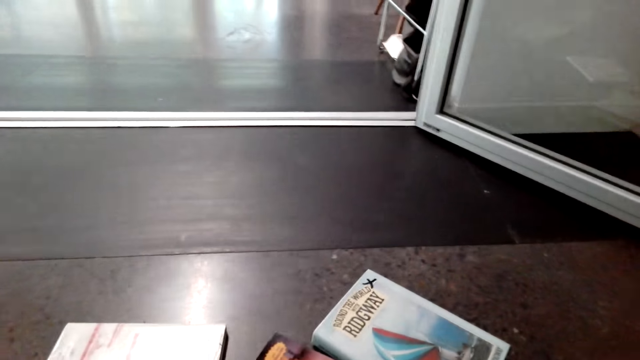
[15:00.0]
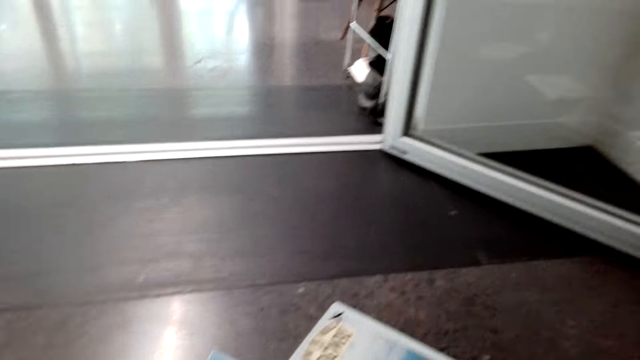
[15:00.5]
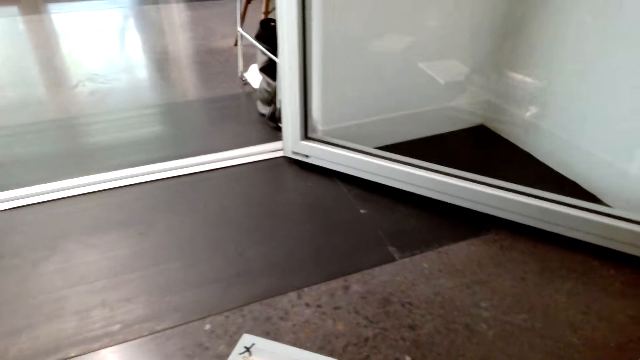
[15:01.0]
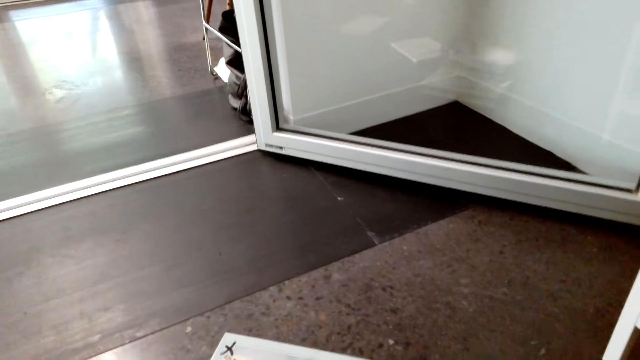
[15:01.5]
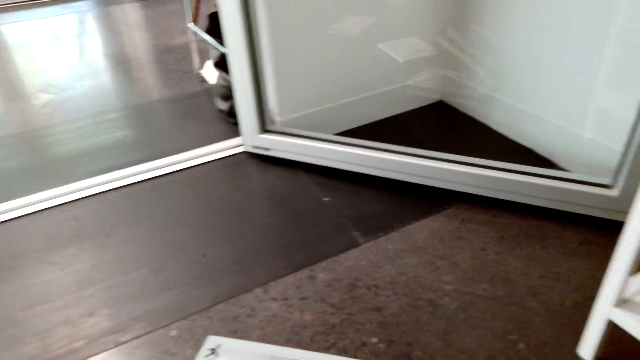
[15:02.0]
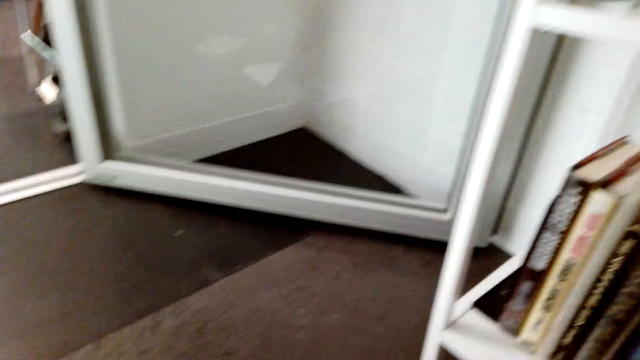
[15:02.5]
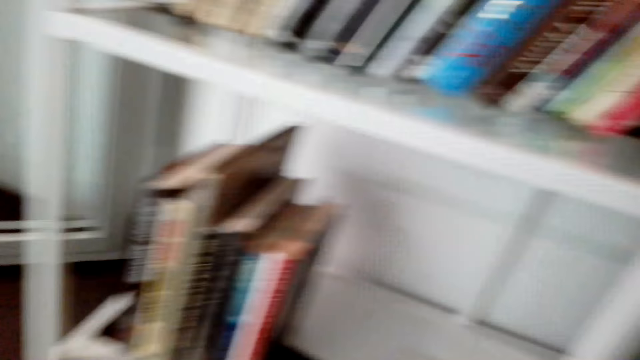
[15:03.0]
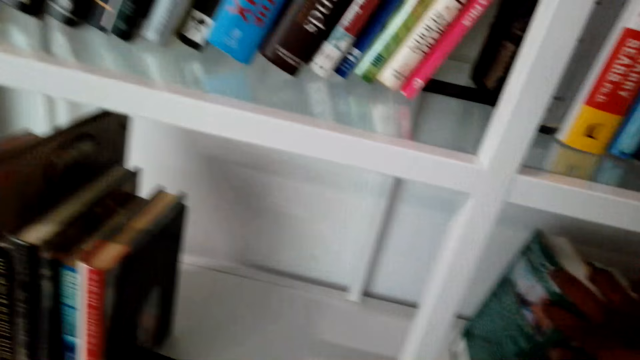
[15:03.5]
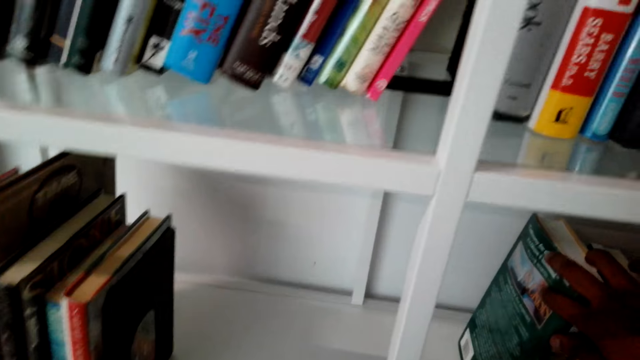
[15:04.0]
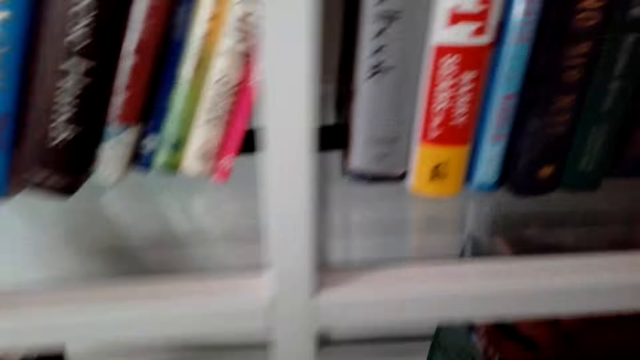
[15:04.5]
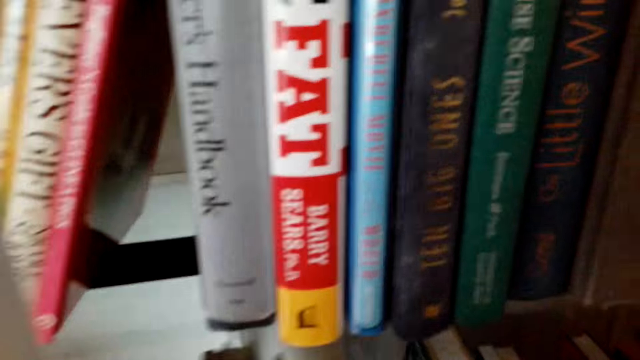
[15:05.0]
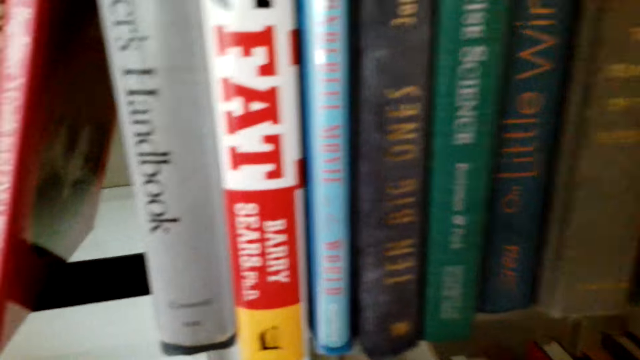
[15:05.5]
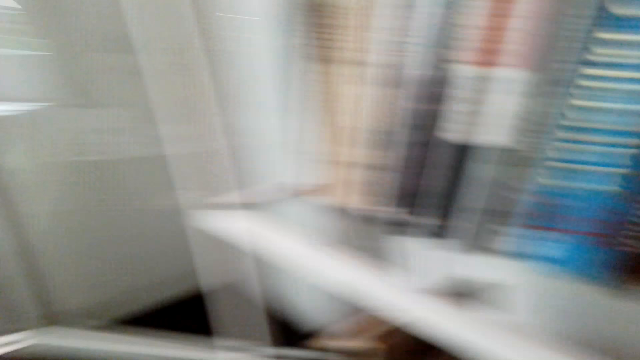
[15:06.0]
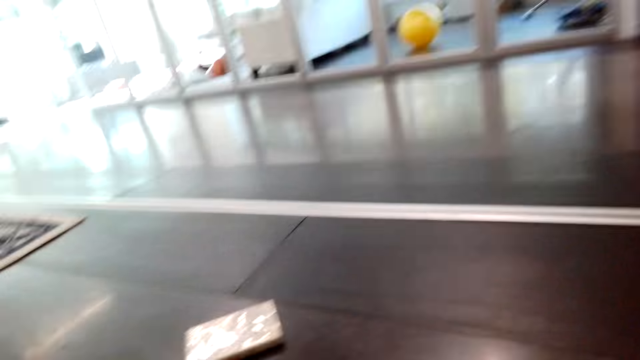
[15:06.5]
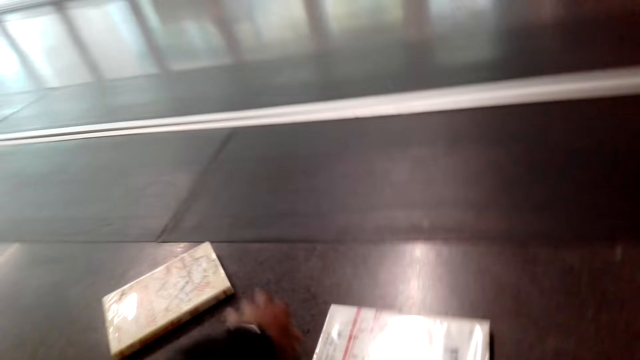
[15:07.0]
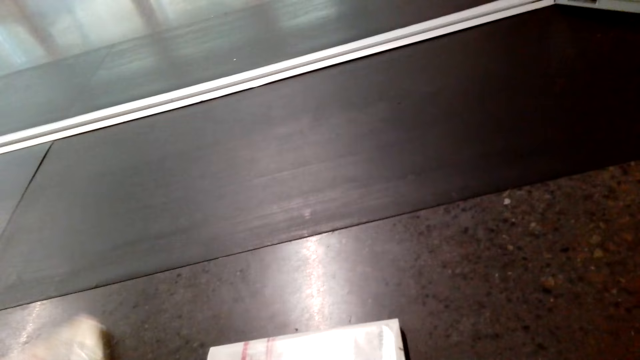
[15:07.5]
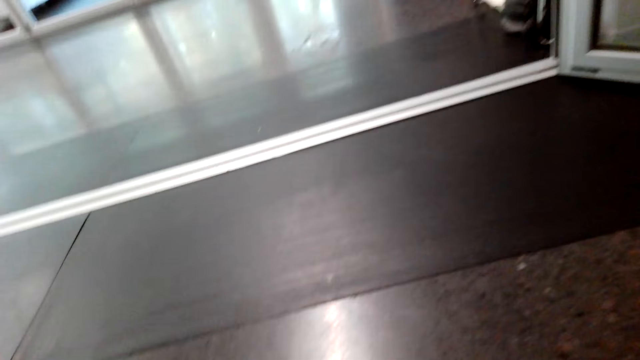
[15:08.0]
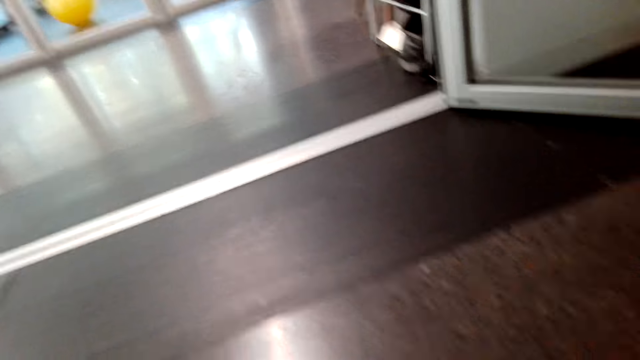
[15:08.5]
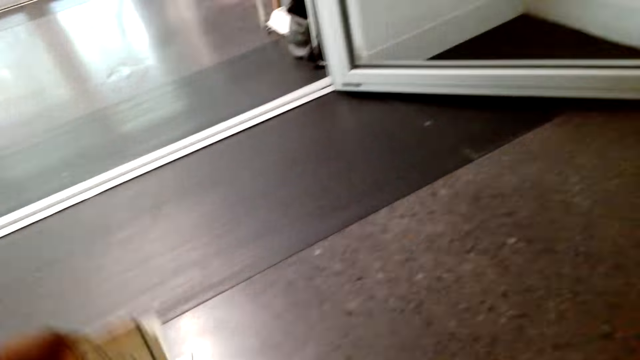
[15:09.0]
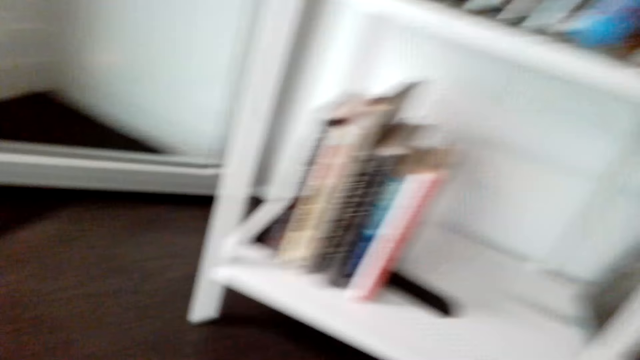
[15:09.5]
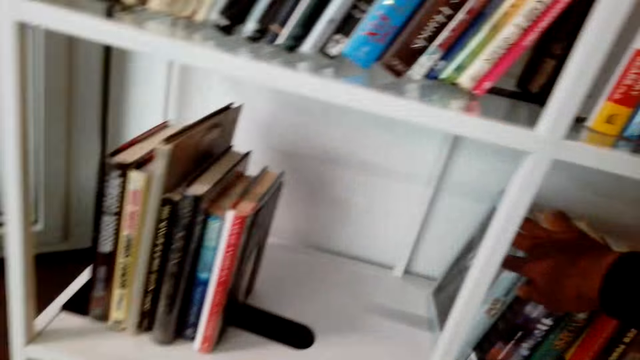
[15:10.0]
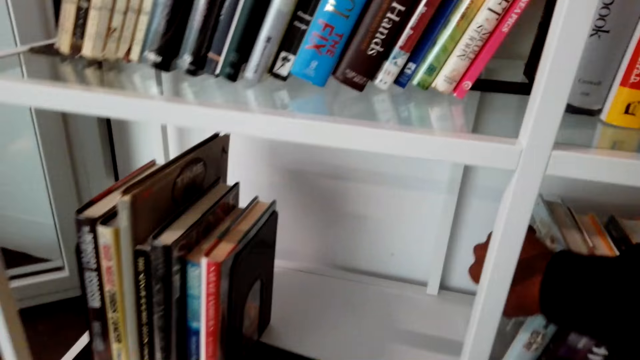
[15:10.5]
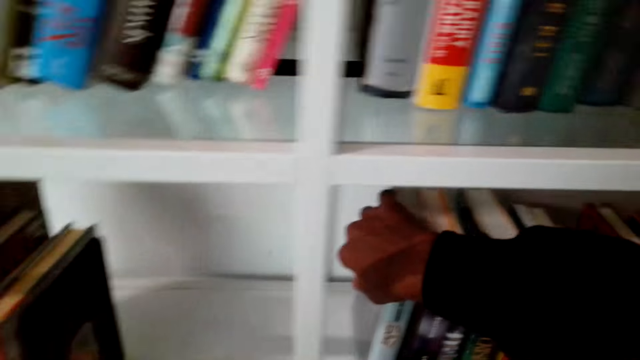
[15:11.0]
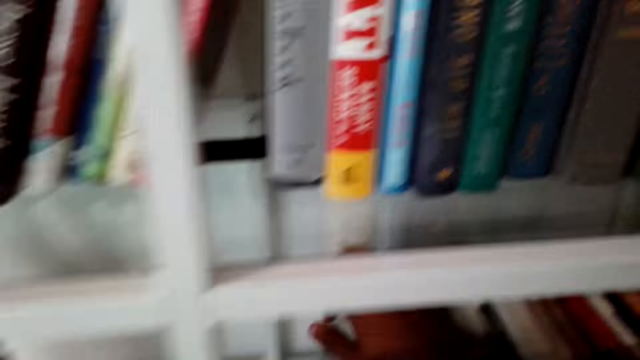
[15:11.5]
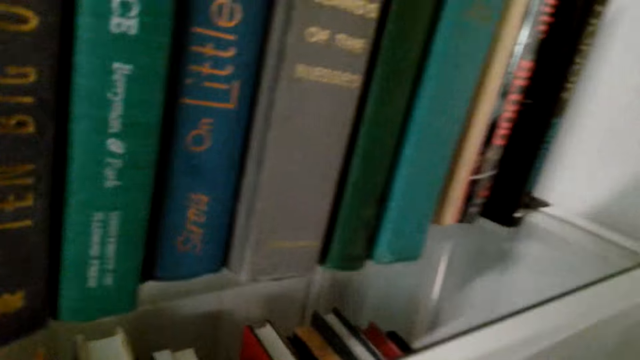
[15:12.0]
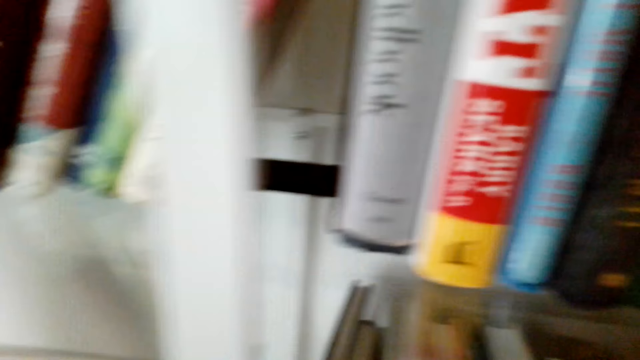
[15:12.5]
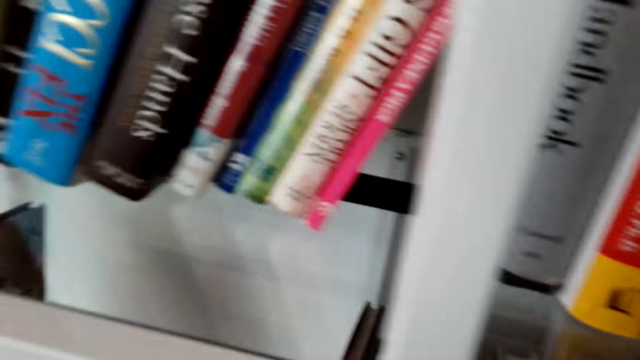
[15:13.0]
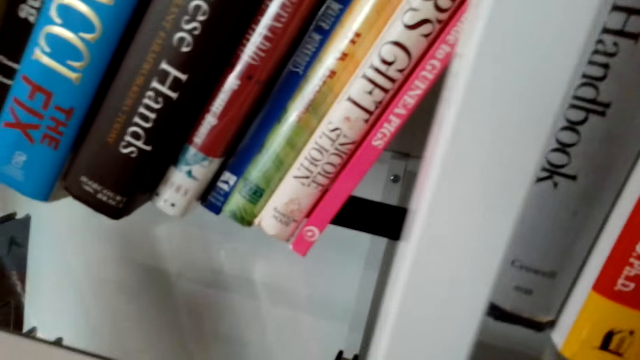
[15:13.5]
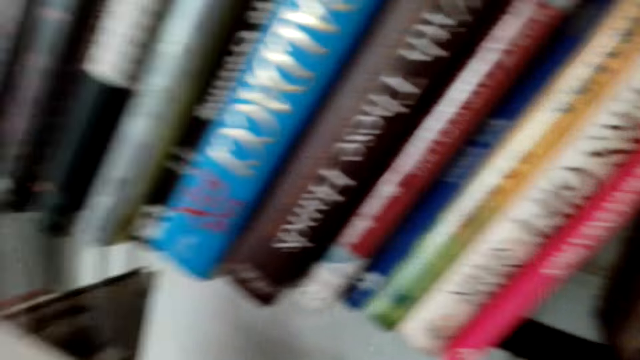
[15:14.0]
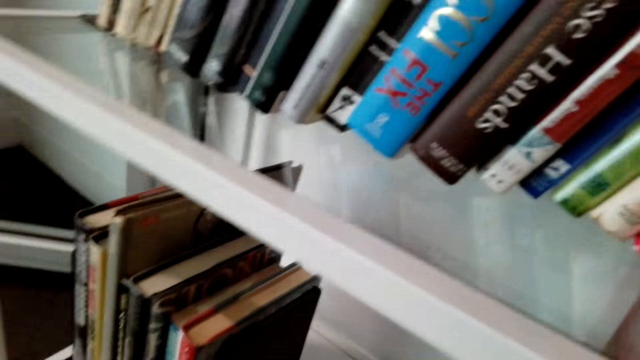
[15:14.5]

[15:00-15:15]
The camera wearer picks up a book from the floor. They fix the book on the shelf. They look around. They pick up two books from the floor. They turn around. They fix the books on the shelf. They touch novels in the cabinet.

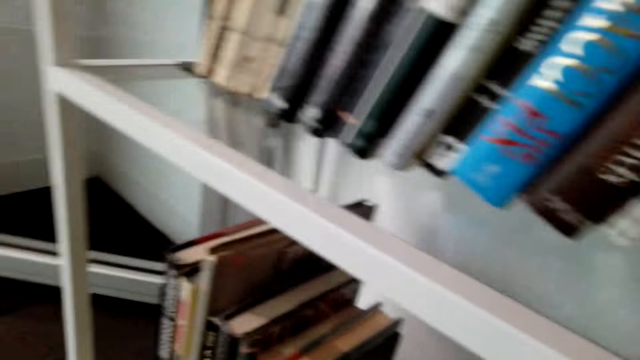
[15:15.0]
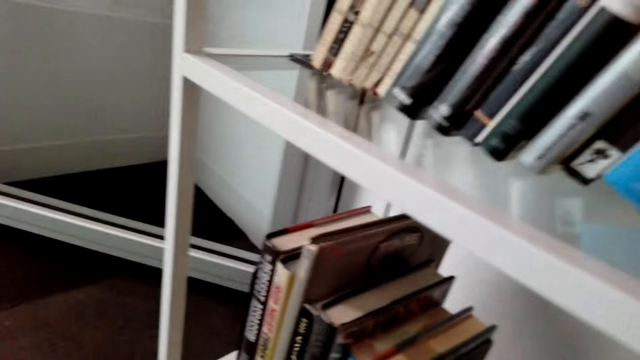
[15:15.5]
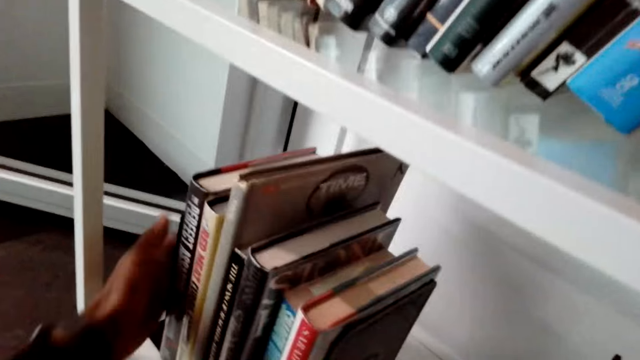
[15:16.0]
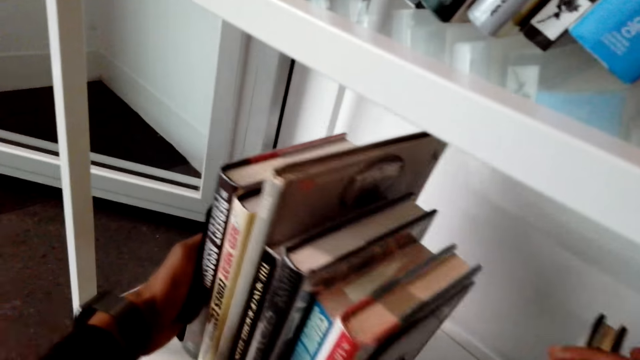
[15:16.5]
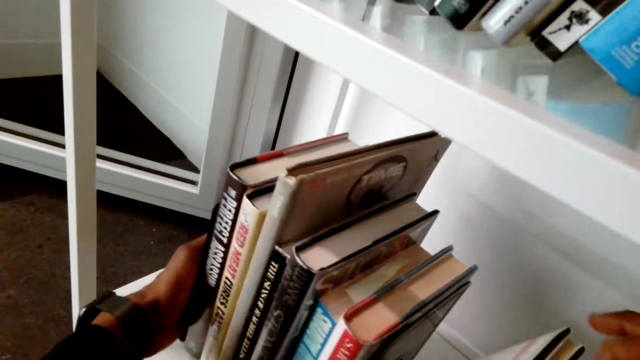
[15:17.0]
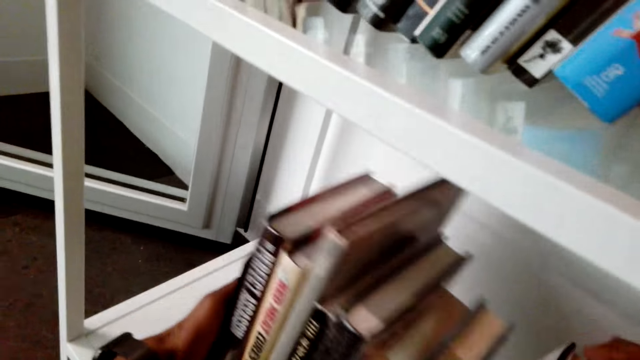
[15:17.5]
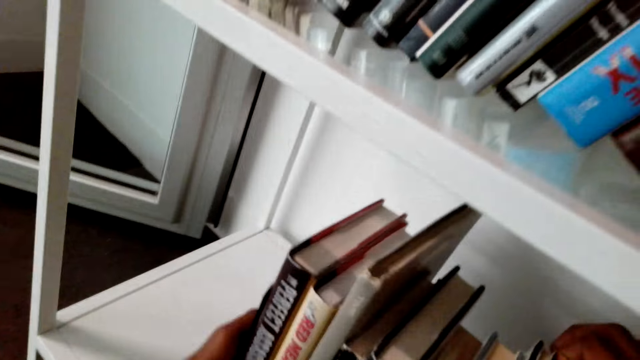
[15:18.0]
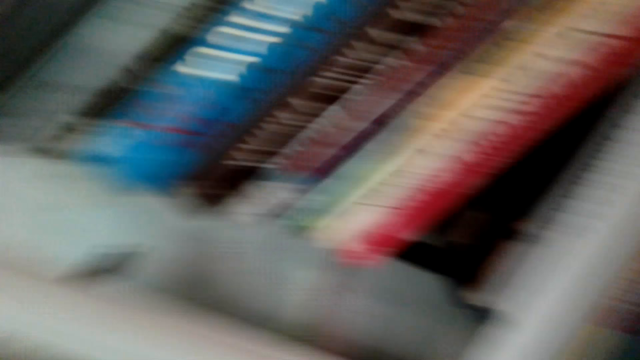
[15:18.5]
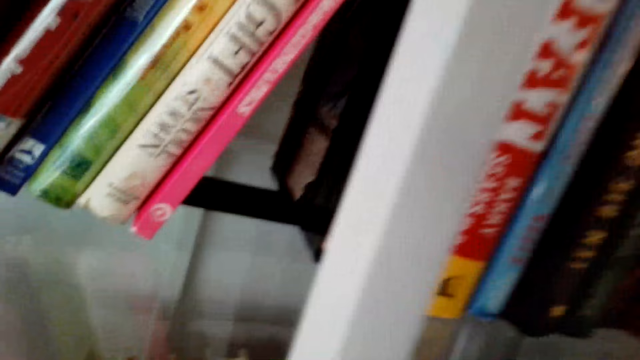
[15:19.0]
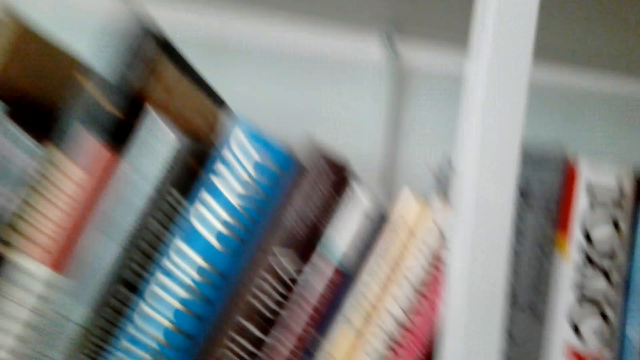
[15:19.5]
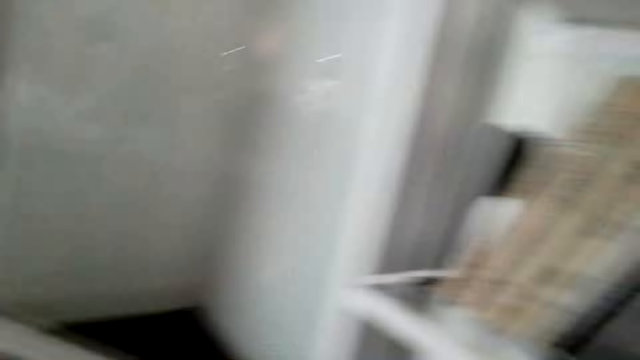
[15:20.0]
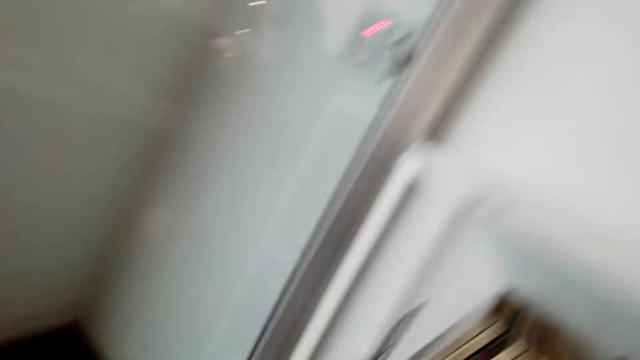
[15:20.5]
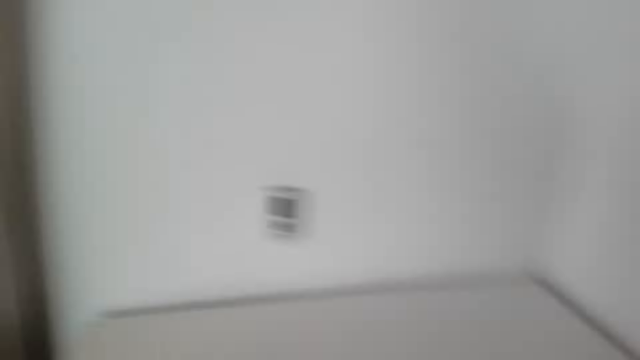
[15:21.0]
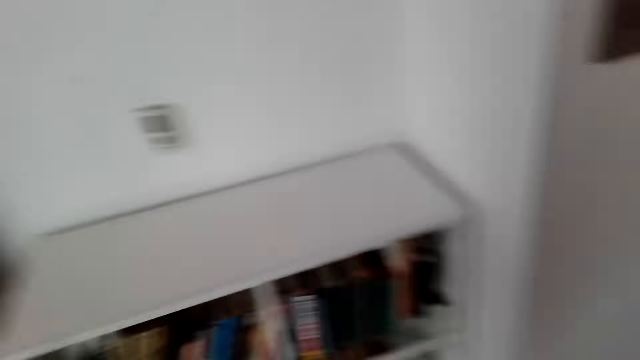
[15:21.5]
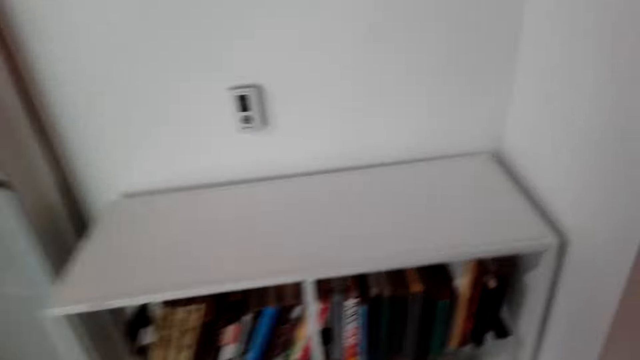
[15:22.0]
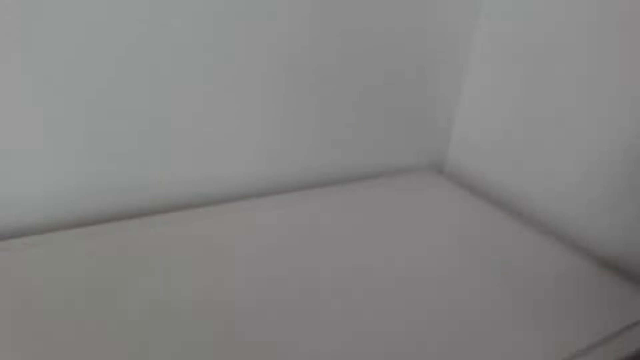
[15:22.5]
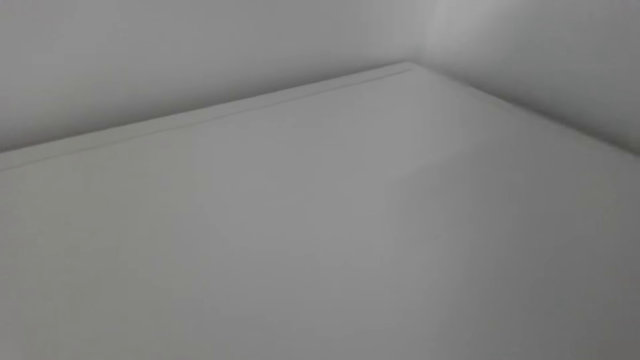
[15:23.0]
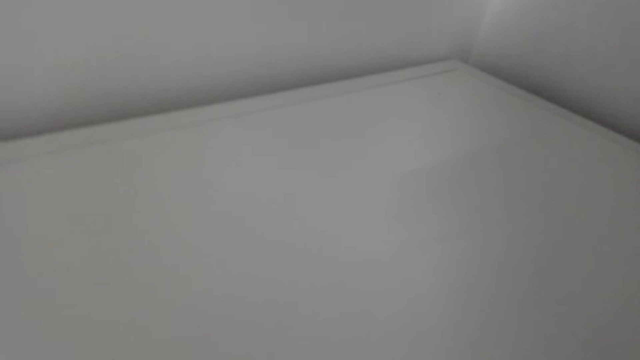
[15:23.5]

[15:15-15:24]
The camera wearer arranges novels in the cabinet. They move books to the right side of the shelf. They walk around. They pick up a book from the shelf.
